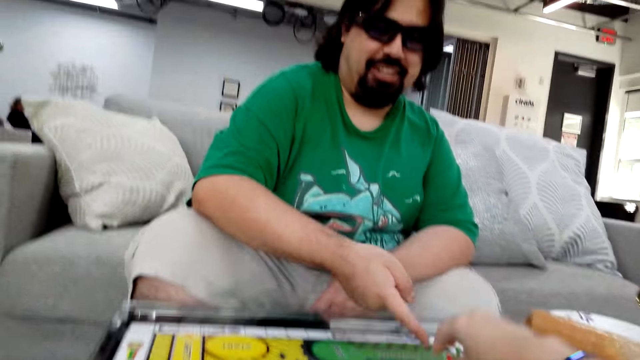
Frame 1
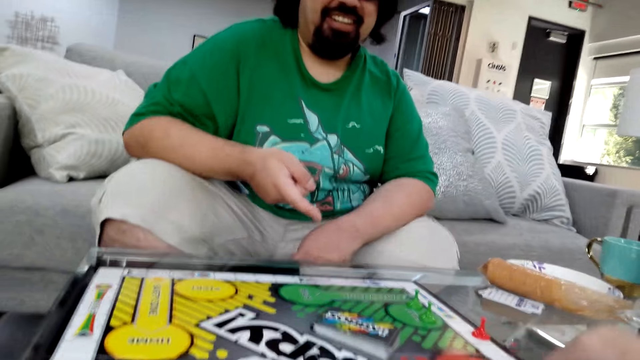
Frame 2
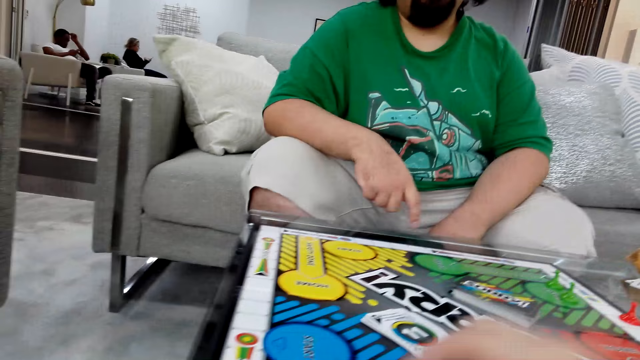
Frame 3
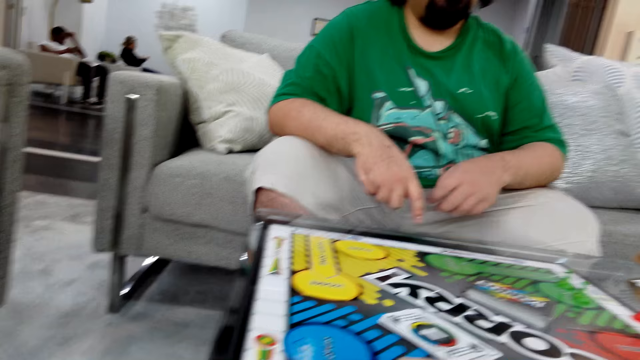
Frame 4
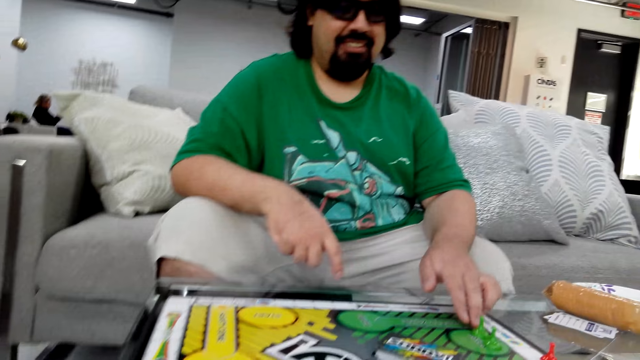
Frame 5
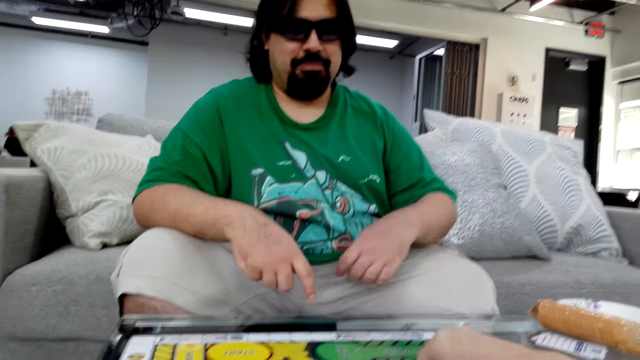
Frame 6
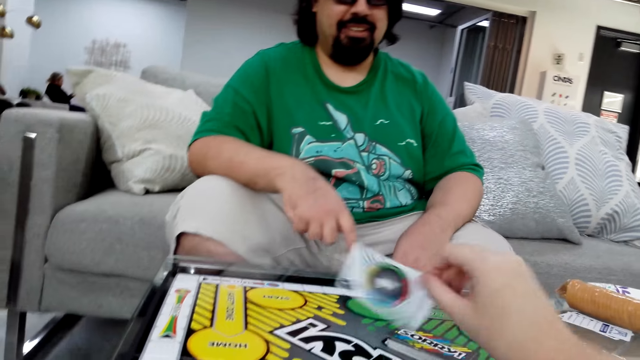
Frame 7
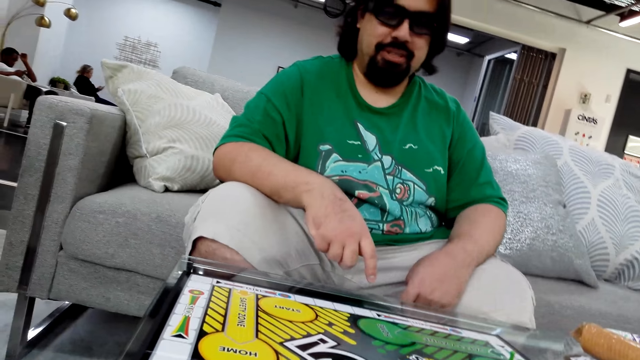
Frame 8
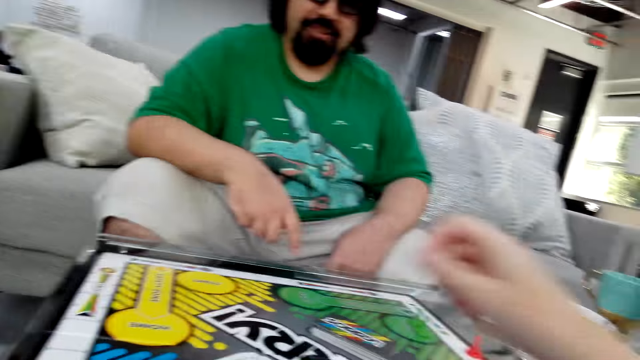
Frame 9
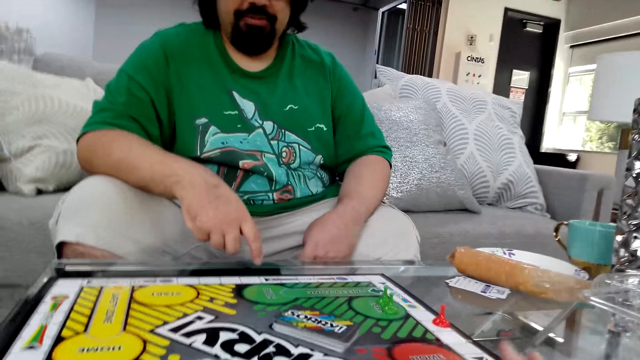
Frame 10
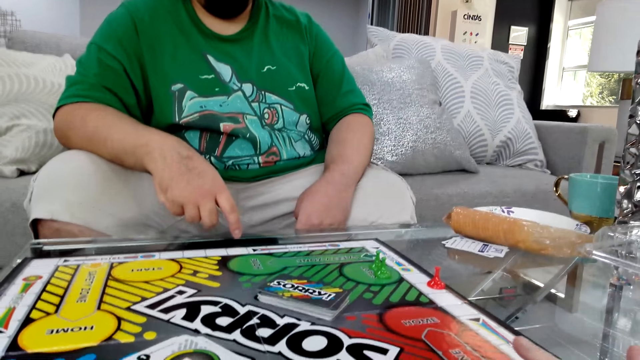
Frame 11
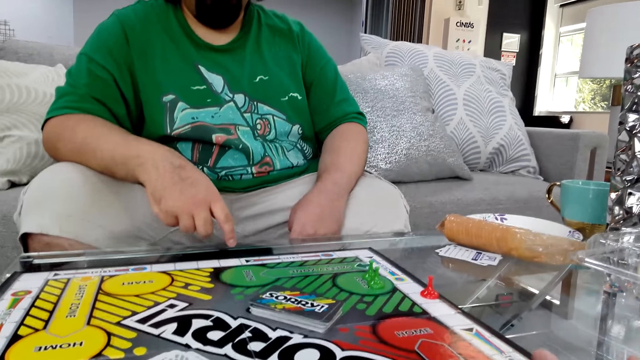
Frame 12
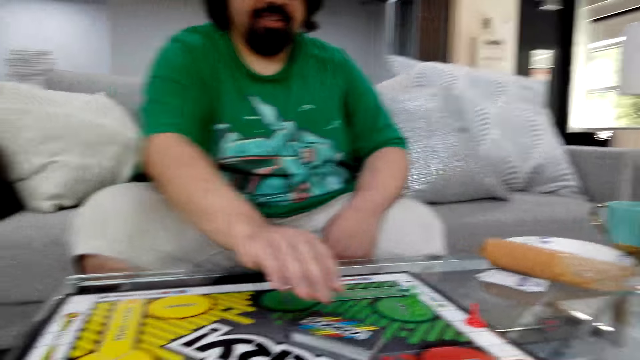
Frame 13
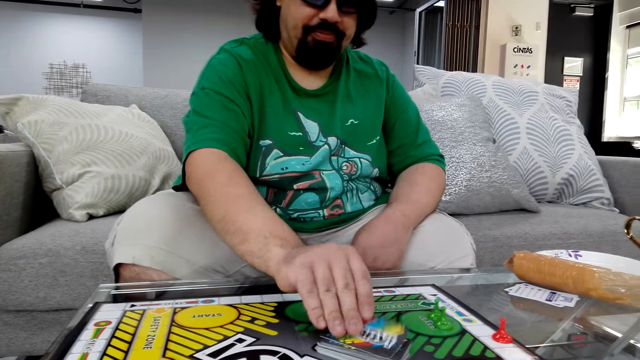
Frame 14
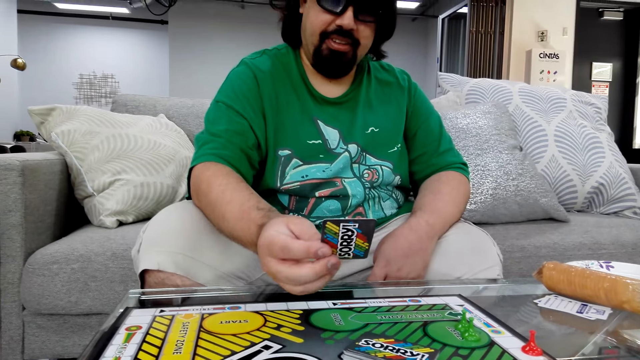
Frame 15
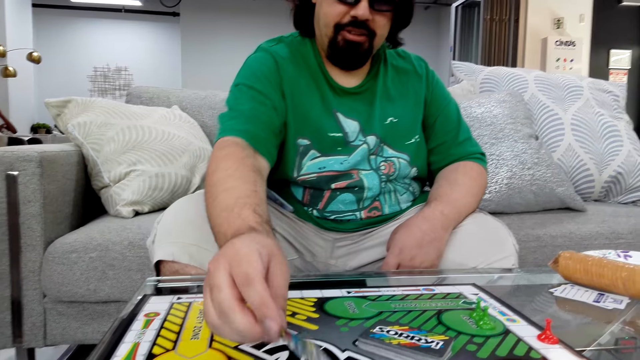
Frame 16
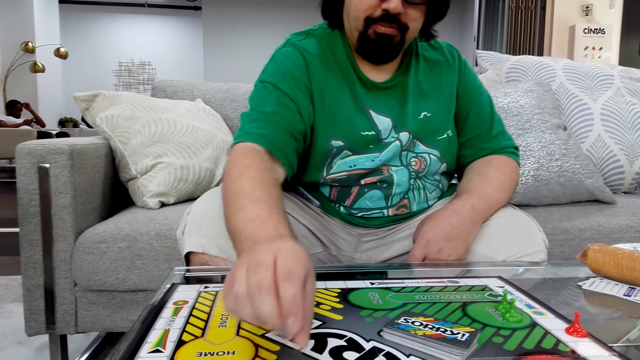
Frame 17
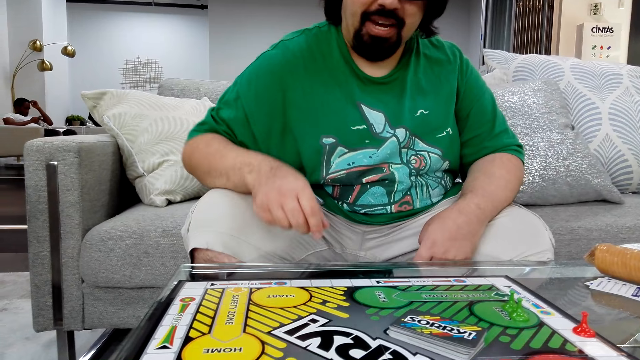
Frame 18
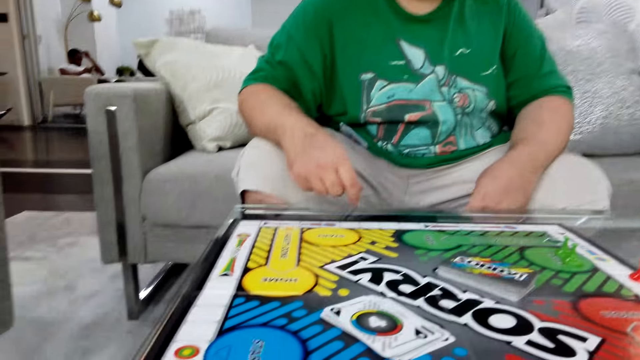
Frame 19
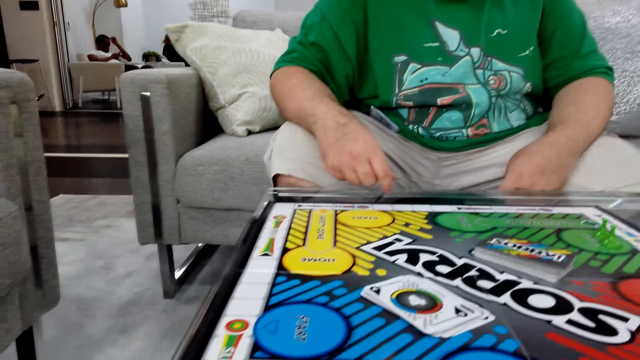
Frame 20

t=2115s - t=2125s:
The camera wearer plays the sorry game. She holds a poker card with her right hand. A man picks up the poker card from the table. The man plays the sorry game.

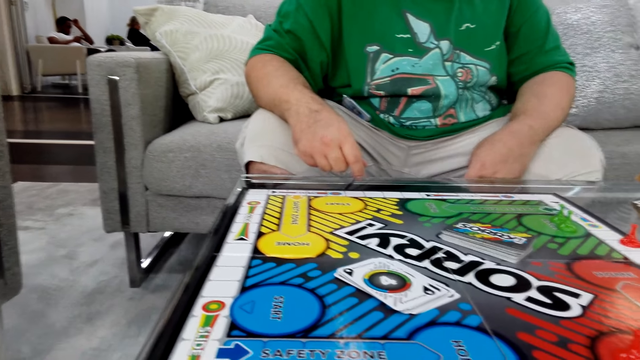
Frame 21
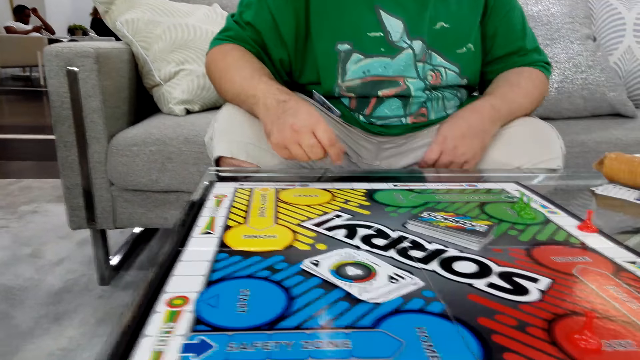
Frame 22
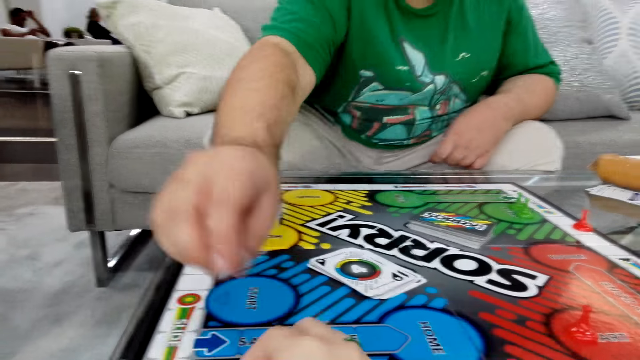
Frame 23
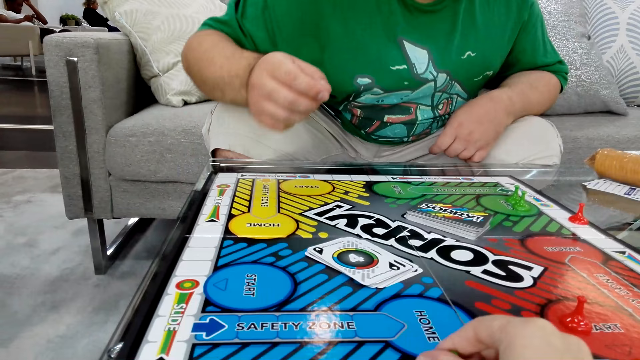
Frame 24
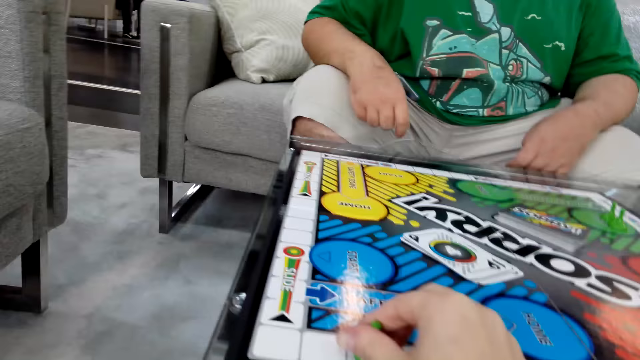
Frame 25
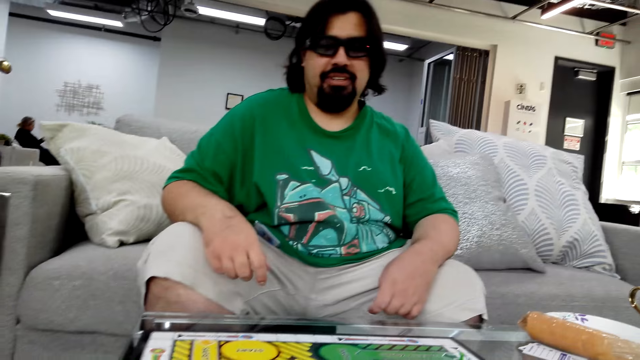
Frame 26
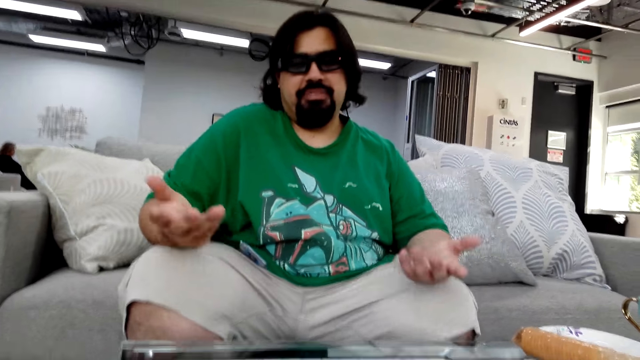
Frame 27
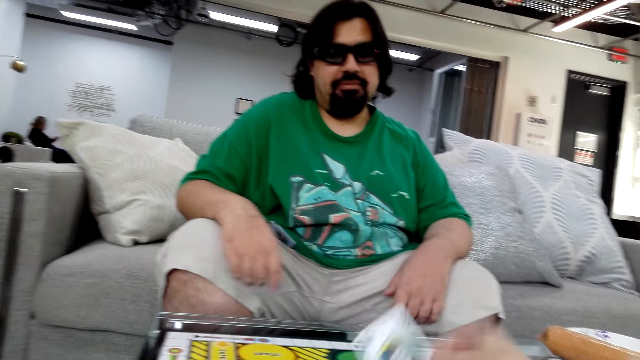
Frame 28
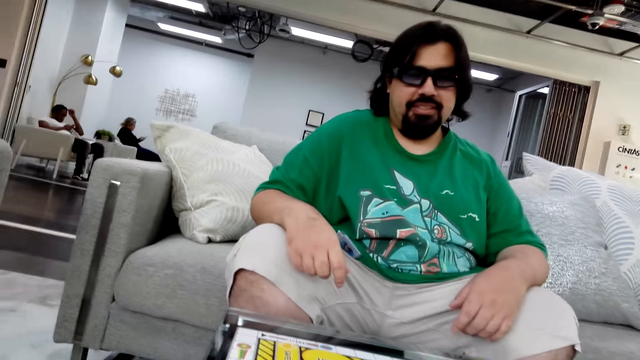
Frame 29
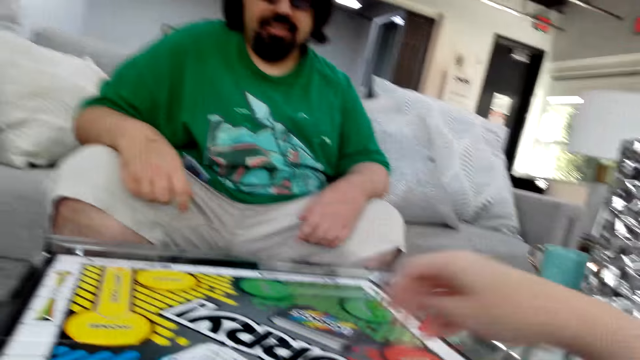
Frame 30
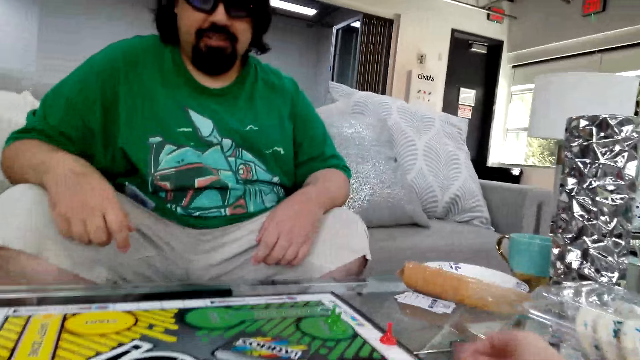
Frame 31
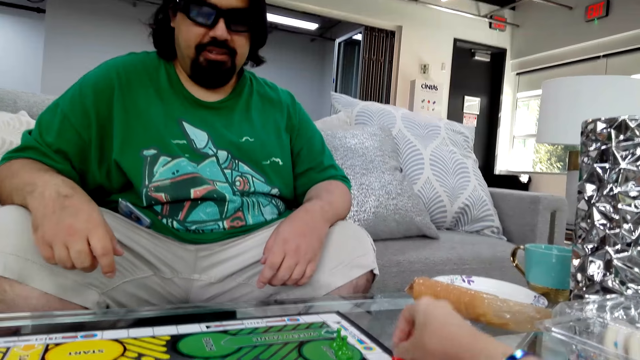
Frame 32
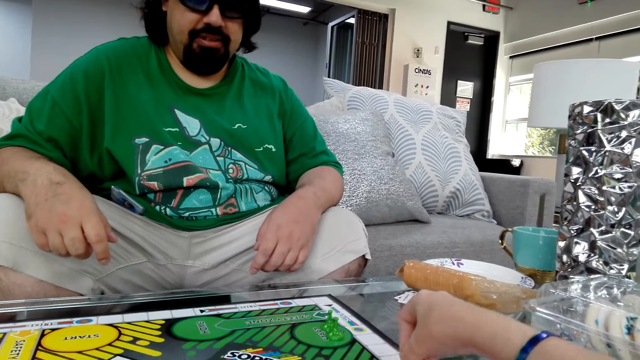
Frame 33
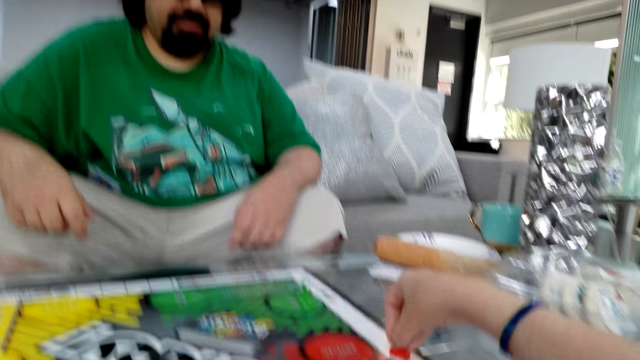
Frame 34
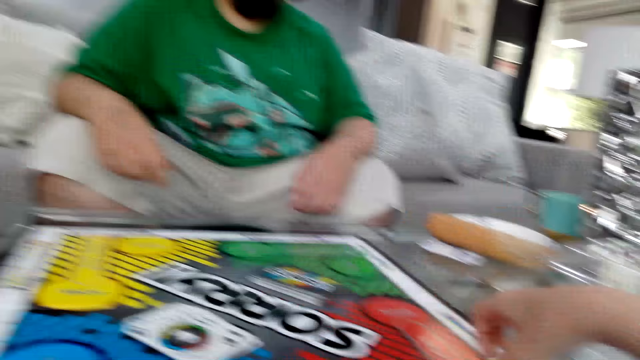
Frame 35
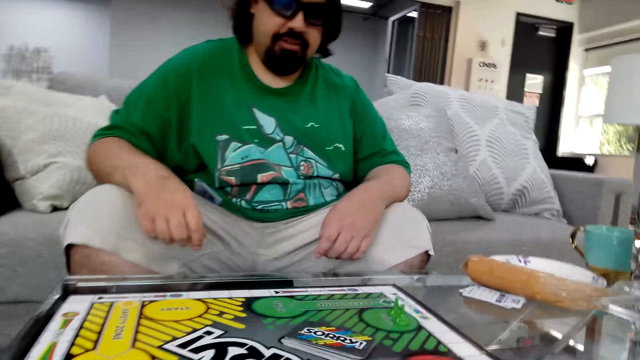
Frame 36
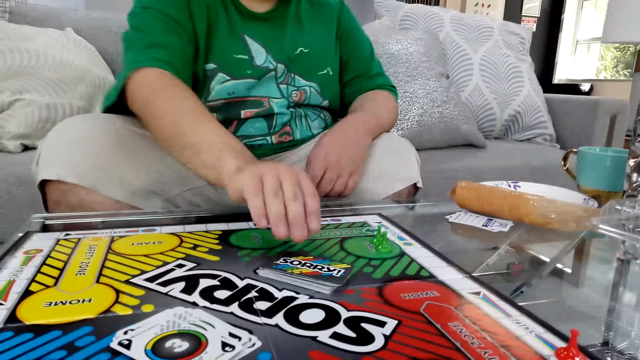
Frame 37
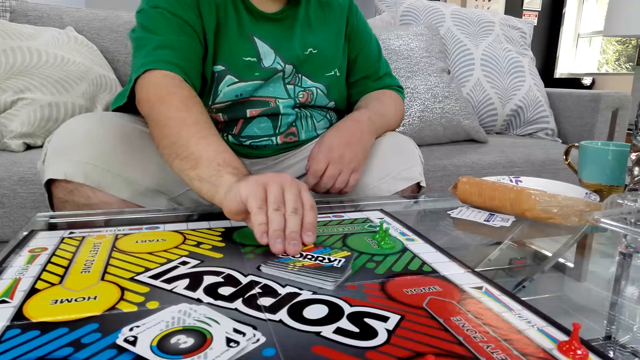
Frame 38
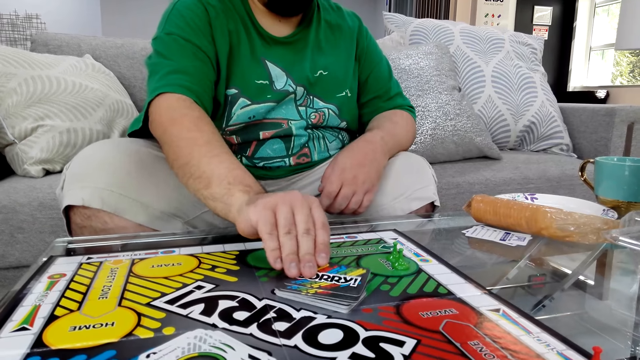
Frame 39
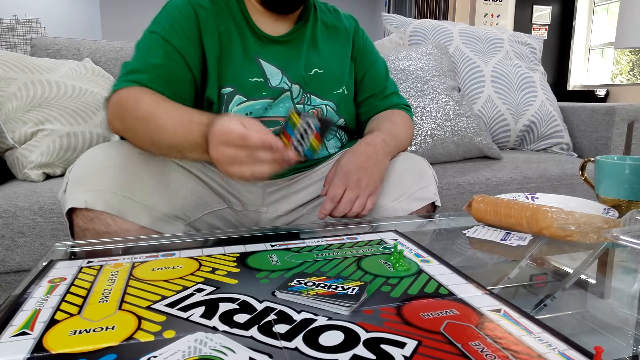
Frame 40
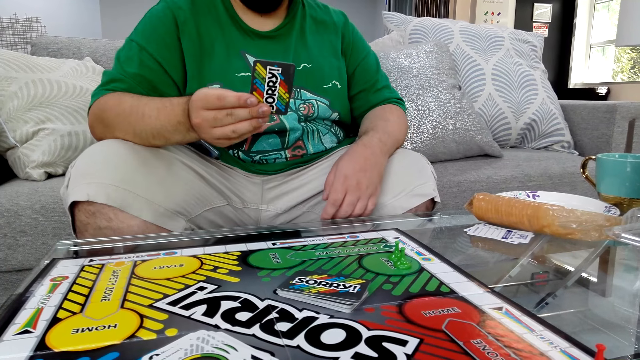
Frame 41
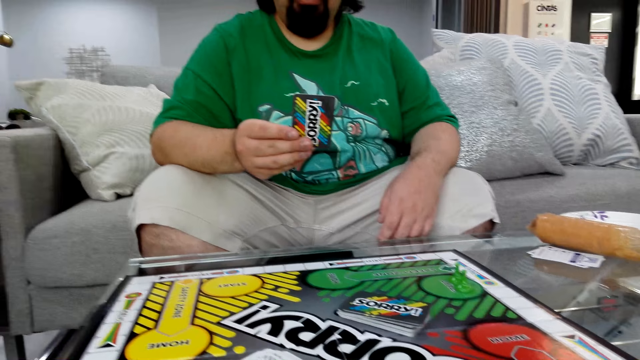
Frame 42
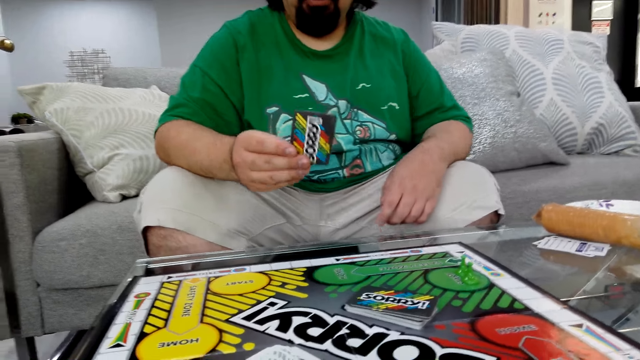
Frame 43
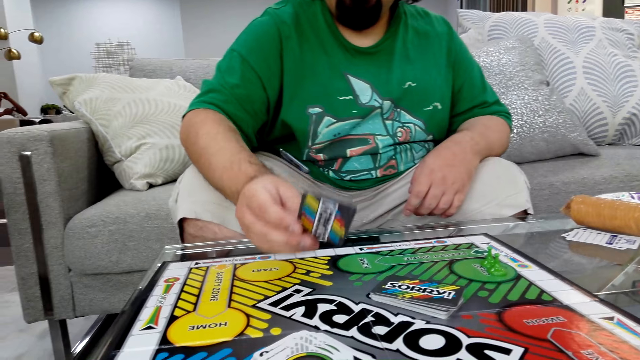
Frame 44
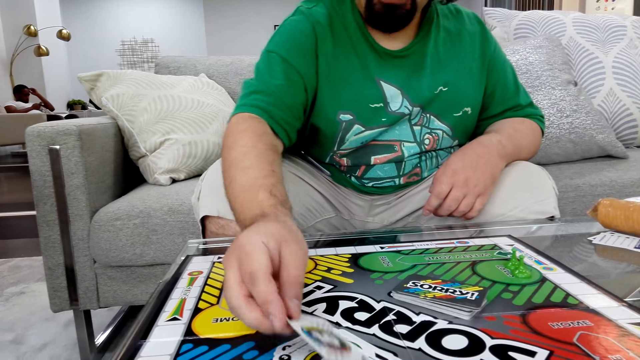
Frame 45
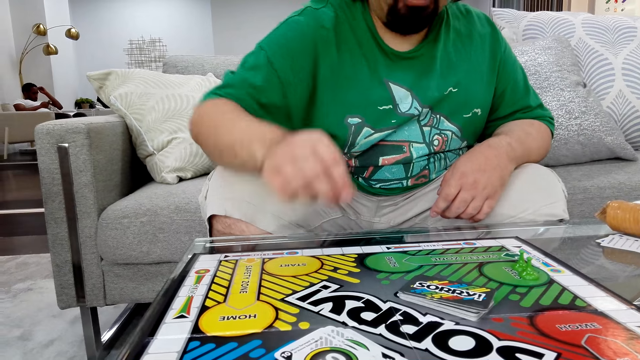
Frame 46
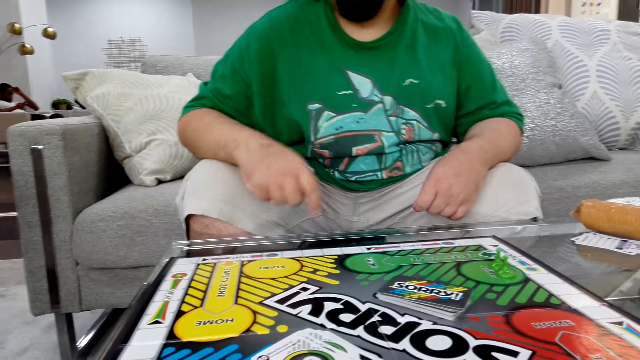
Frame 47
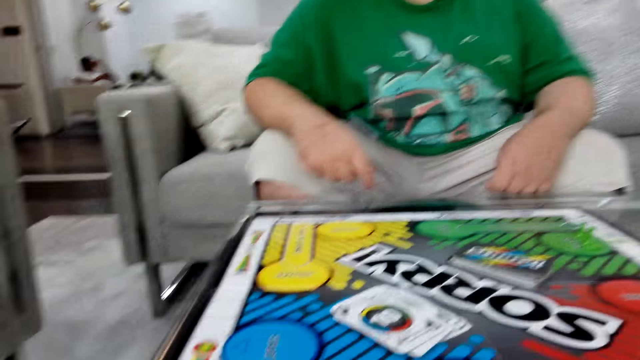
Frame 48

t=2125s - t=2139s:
The camera wearer plays the sorry game. A man plays the sorry game. The man picks up a poker card from the table.
